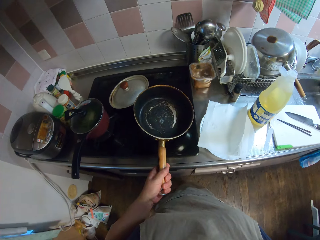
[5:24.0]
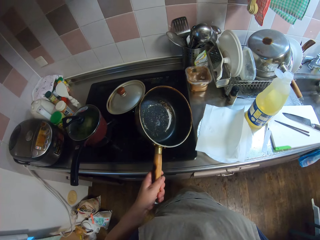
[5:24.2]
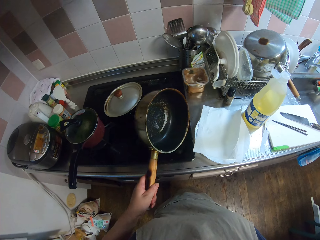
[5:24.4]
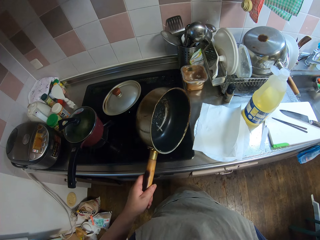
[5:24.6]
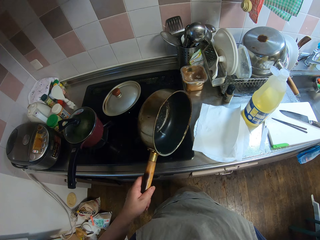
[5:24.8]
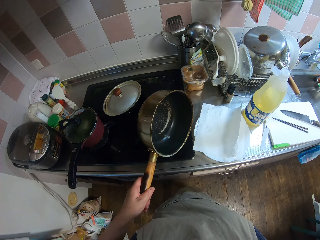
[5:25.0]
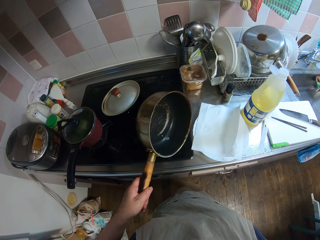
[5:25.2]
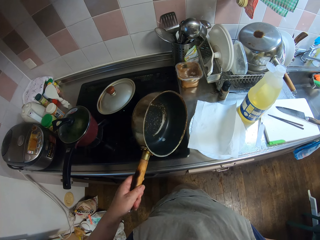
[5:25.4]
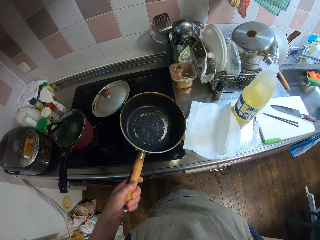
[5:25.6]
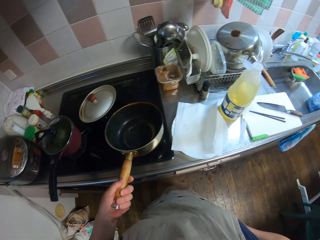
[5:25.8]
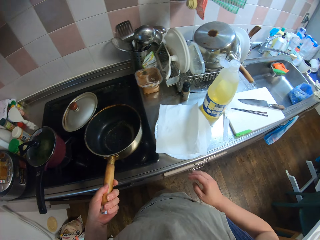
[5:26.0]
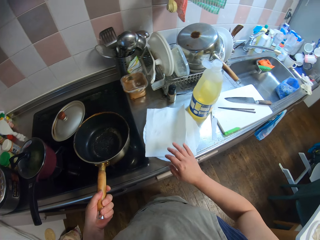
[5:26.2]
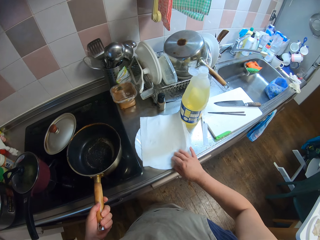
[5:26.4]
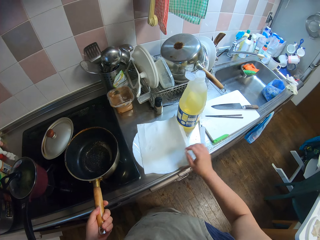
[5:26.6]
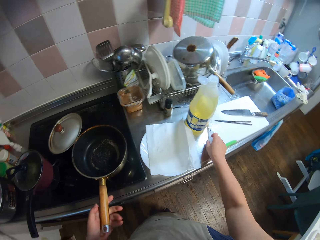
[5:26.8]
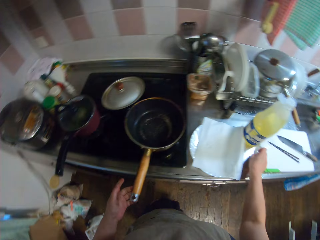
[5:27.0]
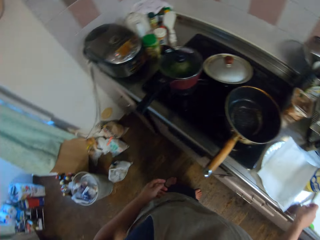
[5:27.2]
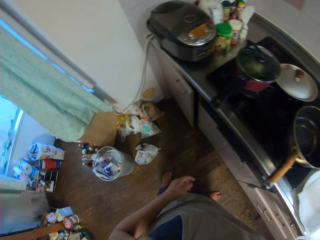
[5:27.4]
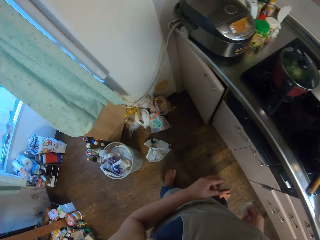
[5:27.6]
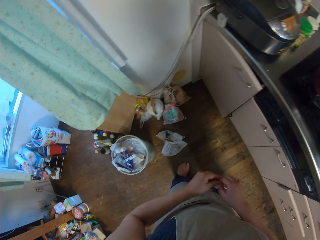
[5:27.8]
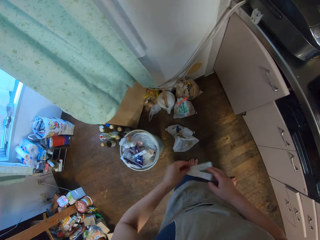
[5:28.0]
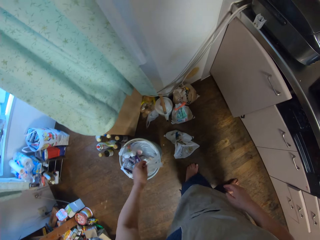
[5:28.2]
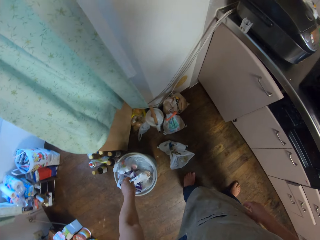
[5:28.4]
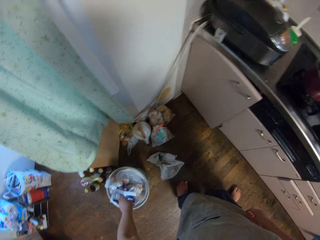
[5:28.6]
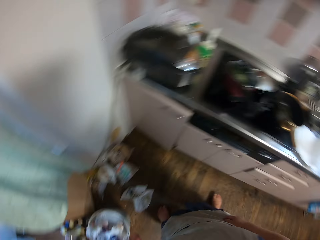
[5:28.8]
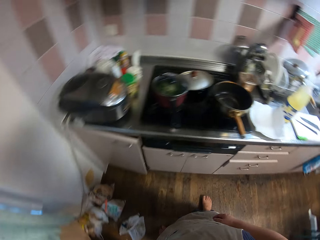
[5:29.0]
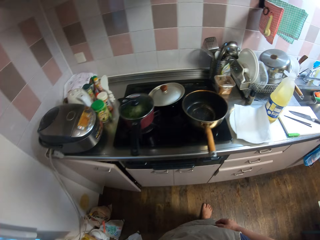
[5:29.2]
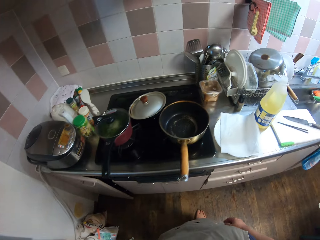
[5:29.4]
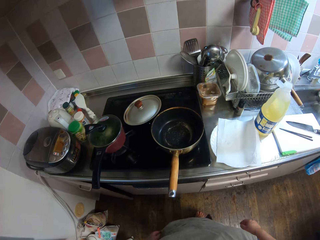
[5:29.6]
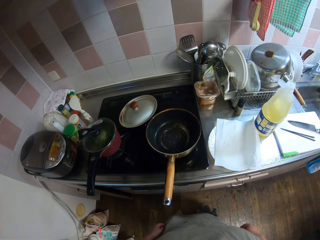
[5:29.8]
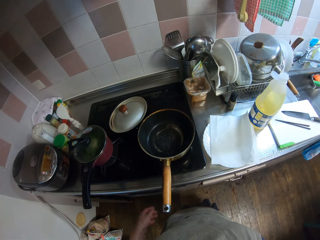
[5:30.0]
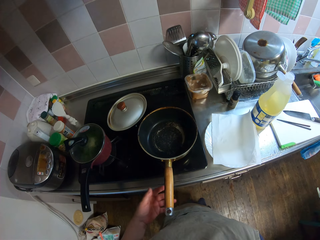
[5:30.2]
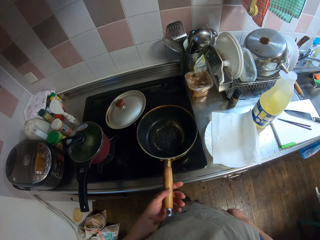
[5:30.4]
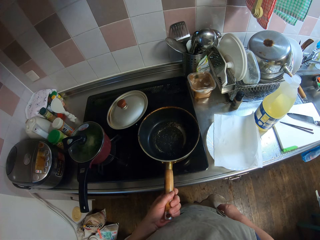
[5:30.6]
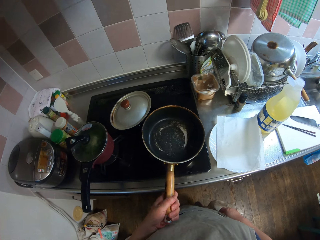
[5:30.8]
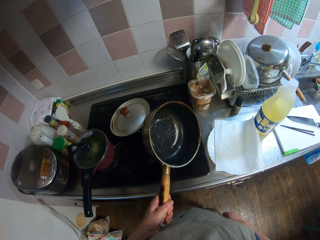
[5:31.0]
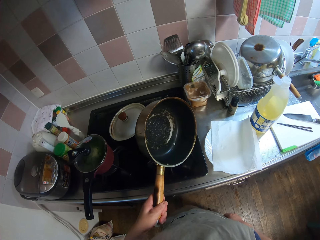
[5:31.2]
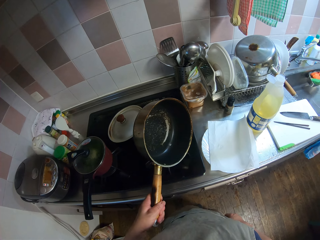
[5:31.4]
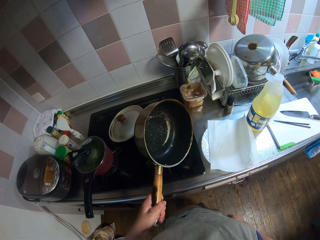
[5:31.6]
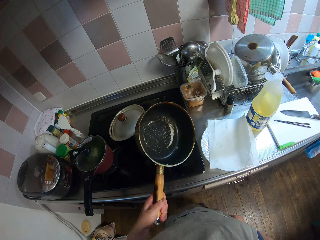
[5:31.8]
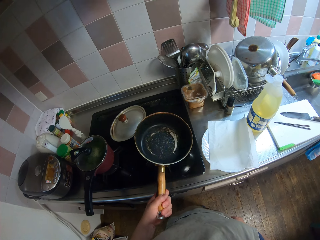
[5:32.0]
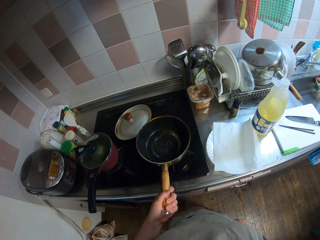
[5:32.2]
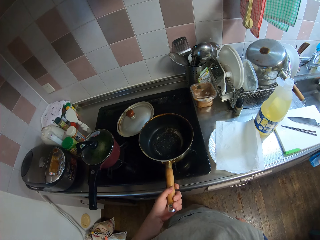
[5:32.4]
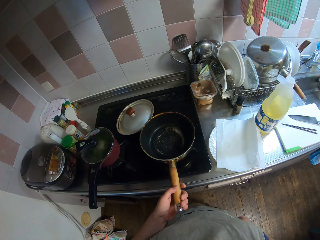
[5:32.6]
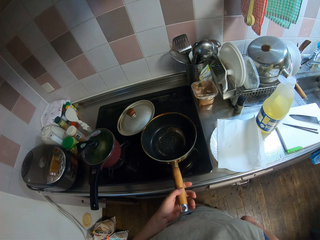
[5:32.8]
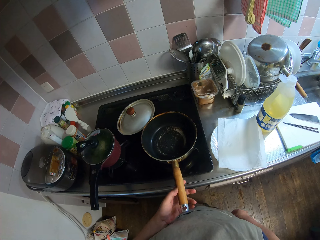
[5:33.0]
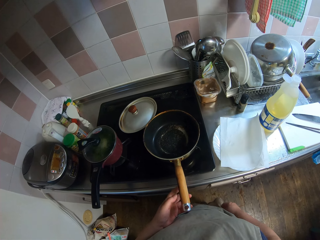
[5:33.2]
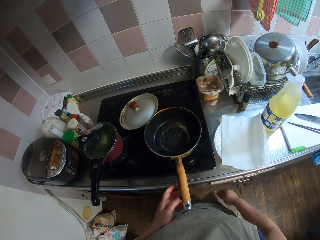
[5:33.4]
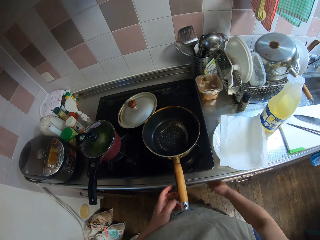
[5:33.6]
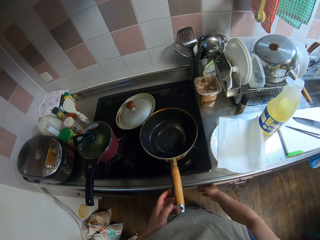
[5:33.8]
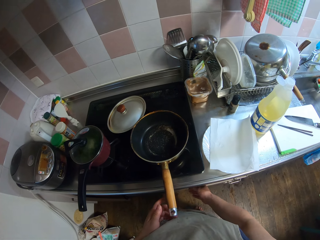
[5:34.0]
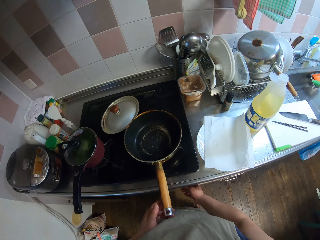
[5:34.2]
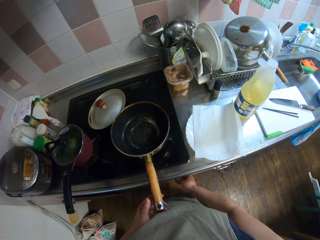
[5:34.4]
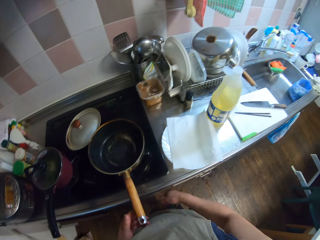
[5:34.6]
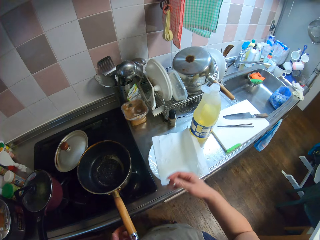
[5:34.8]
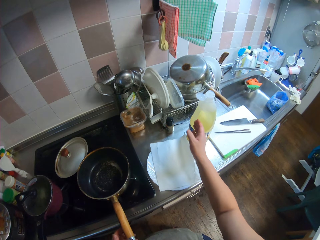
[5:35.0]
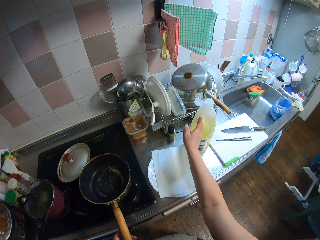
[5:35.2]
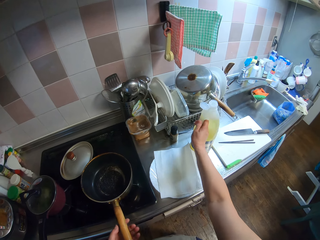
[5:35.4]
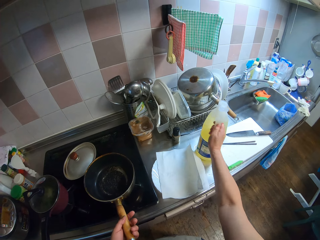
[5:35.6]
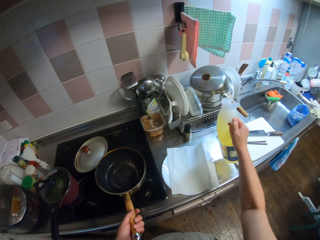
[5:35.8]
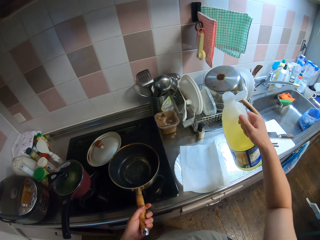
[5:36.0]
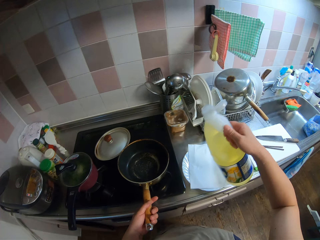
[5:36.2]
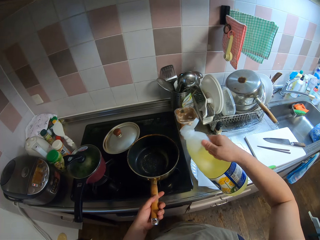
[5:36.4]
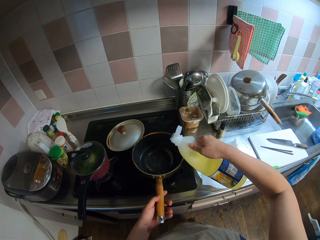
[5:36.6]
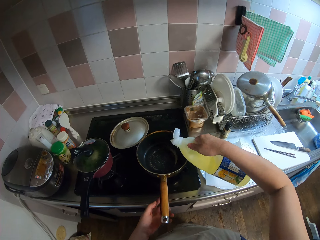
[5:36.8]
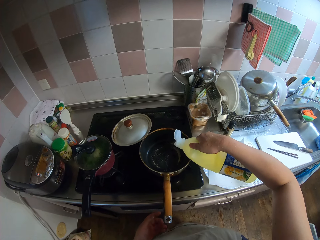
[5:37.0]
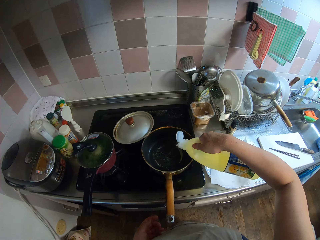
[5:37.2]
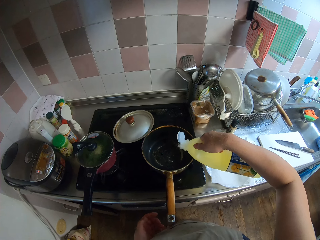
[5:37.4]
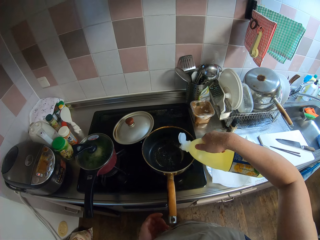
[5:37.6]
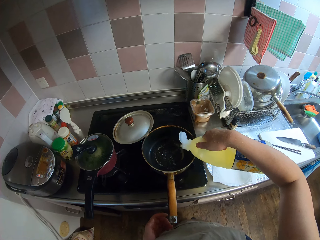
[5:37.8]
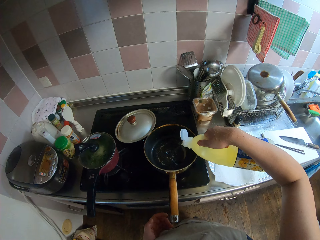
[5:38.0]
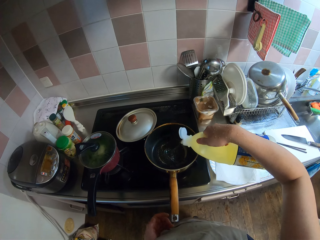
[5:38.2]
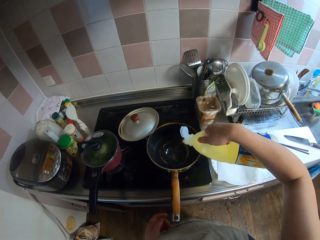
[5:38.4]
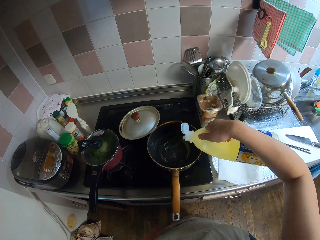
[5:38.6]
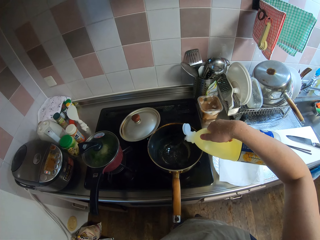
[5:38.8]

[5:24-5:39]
The camera wearer touches the paper. She picks up the piece of paper from a counter with her right hand. She looks around. She passes the piece of paper to her left hand. She drops the piece of paper in the waste bin. She picks up the other pot from the cooker with her left hand. She holds the pan. She drops the other pot on the cooker. She operates the cooker with her right hand. She picks up the bottle of oil from the counter with her right hand. She pours the oil into the other pot.

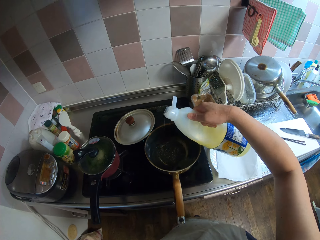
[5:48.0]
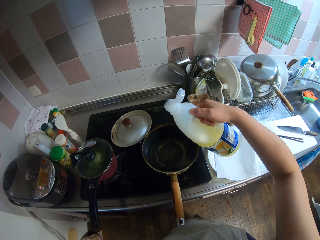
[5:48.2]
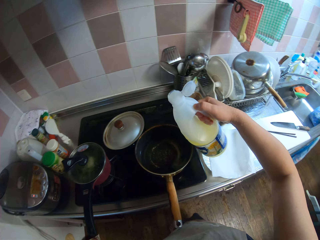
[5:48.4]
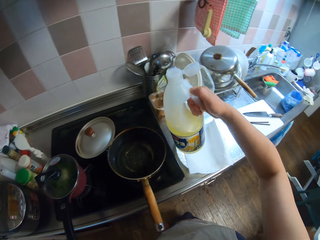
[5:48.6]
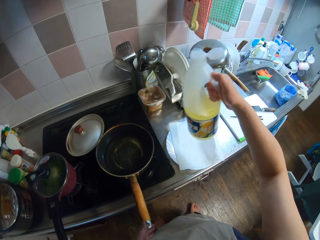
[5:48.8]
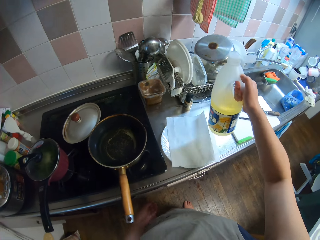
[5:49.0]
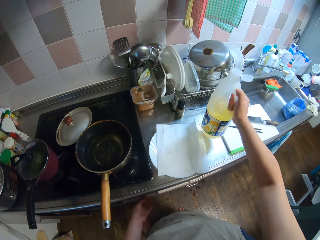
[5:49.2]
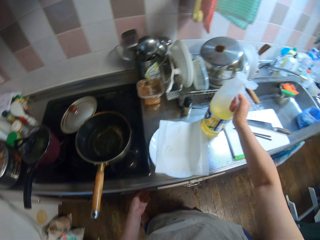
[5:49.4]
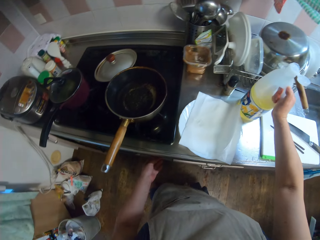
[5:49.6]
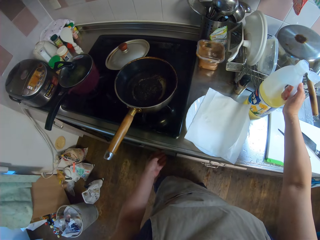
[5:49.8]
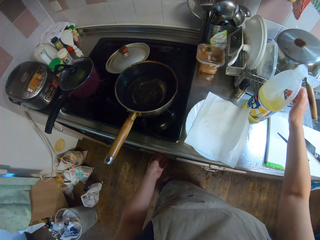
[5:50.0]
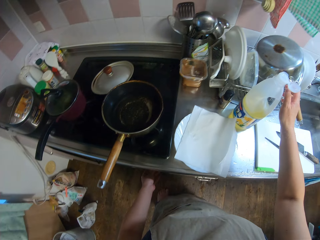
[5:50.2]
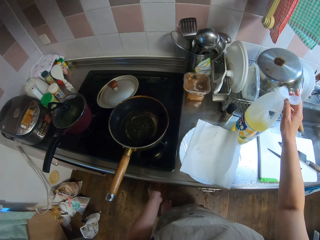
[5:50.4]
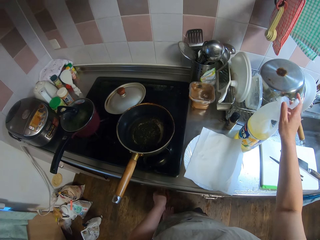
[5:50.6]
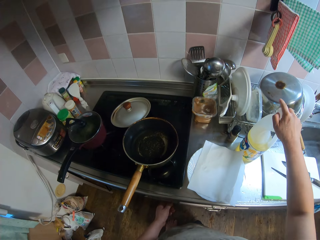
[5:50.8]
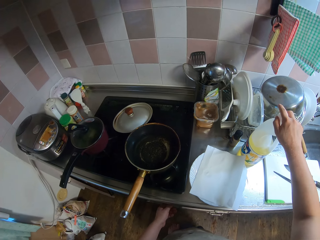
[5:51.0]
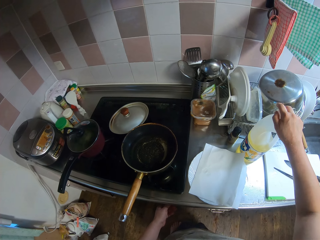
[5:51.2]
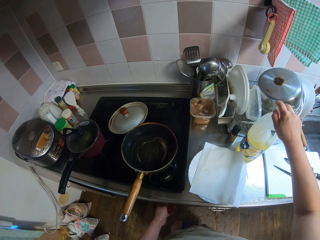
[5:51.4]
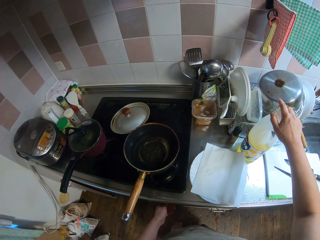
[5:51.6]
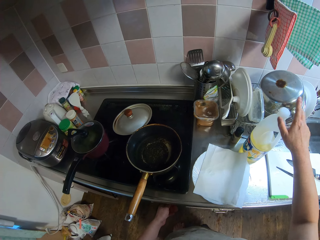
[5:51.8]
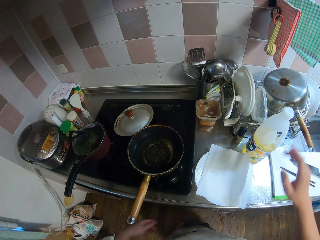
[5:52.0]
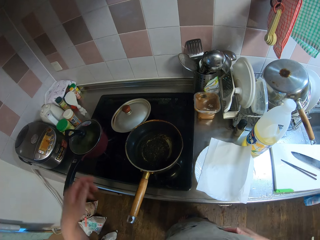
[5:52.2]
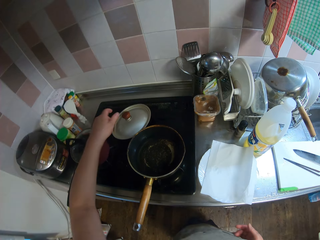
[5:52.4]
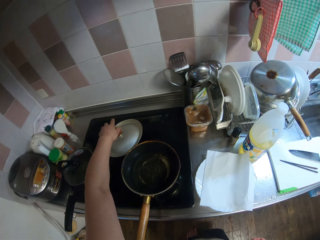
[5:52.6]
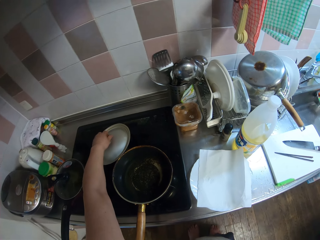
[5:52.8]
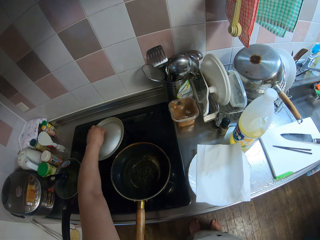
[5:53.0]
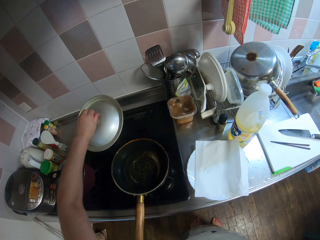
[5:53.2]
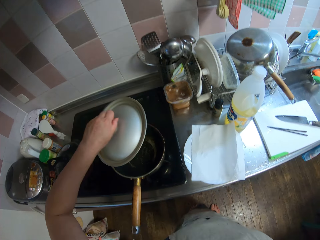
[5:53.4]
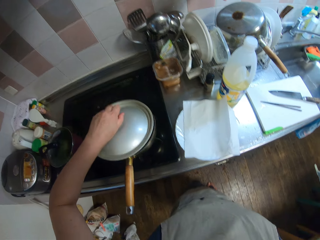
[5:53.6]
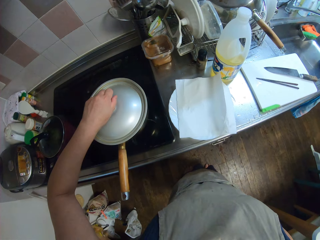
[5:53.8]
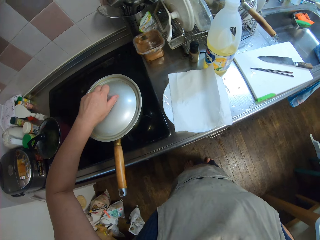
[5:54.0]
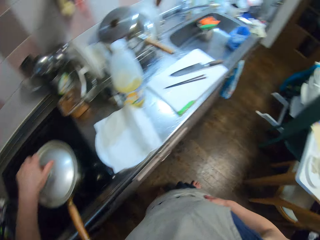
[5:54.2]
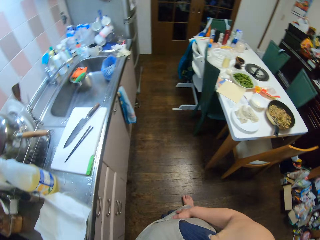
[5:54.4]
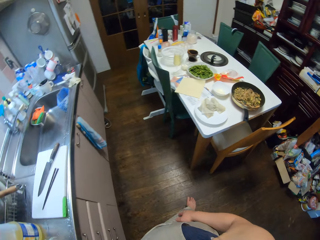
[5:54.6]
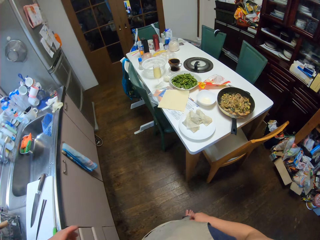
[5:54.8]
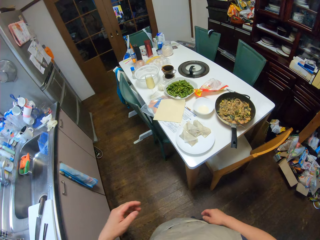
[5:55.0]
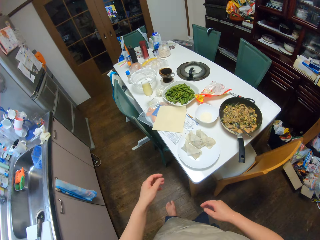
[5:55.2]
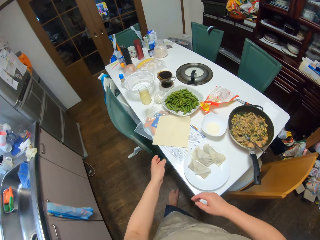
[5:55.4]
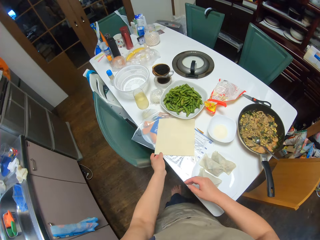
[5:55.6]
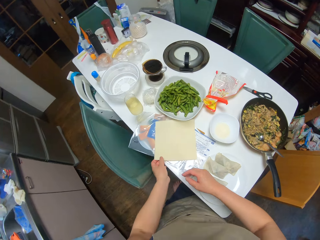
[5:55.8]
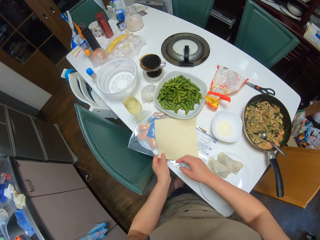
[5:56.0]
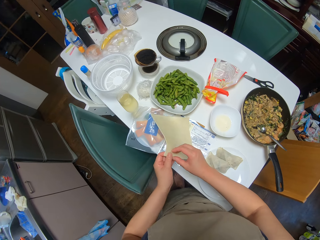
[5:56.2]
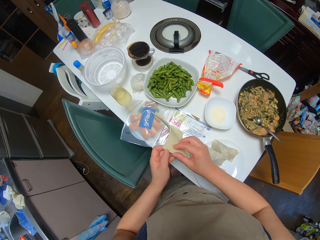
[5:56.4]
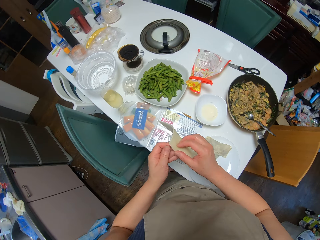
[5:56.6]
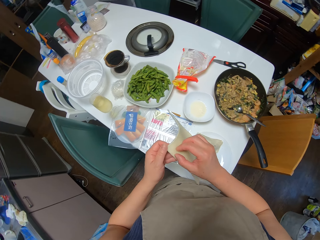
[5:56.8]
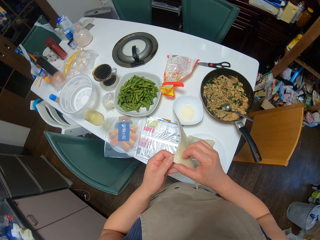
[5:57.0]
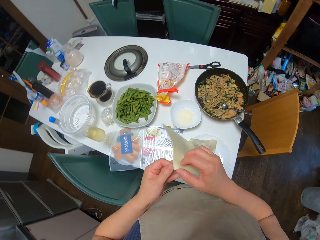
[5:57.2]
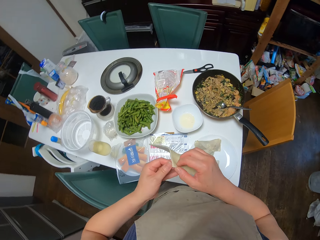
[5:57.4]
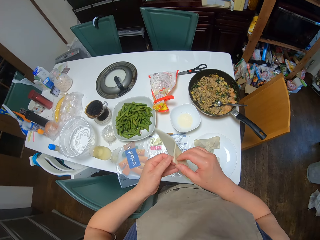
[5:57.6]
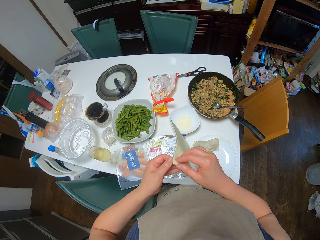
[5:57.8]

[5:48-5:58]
The camera wearer drops the bottle of oil on the counter. She operates the cooker with her left hand. She picks up the cover from the cooker with her left hand. She closes the other pot with the cover. She walks around the room. She picks up some spring roll sheets from a table with her left hand.
